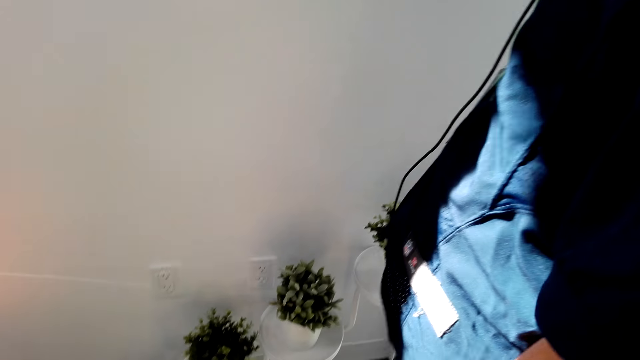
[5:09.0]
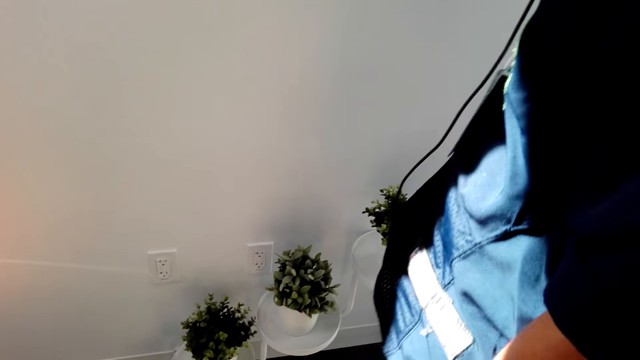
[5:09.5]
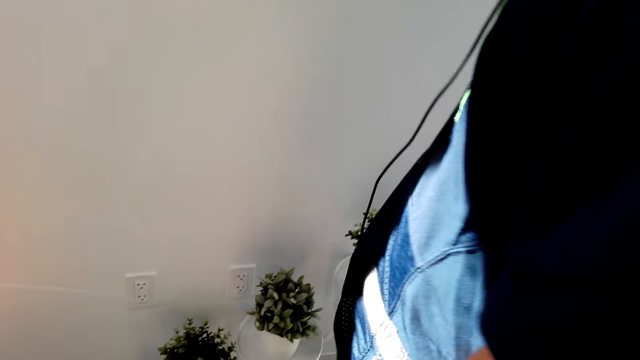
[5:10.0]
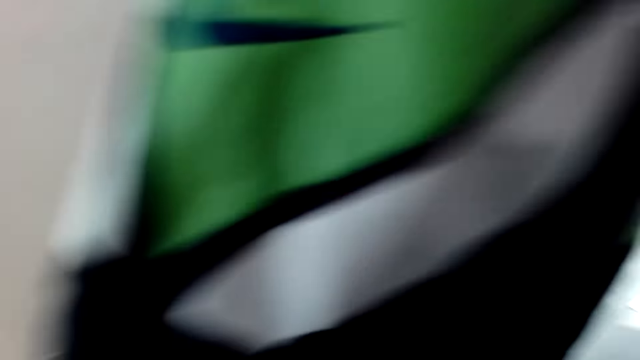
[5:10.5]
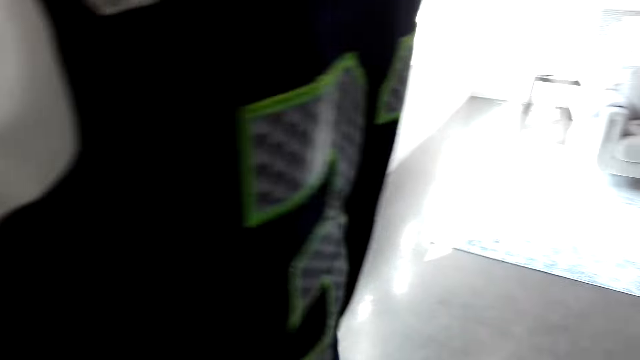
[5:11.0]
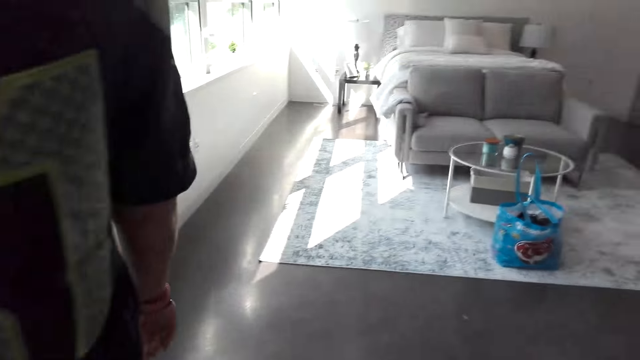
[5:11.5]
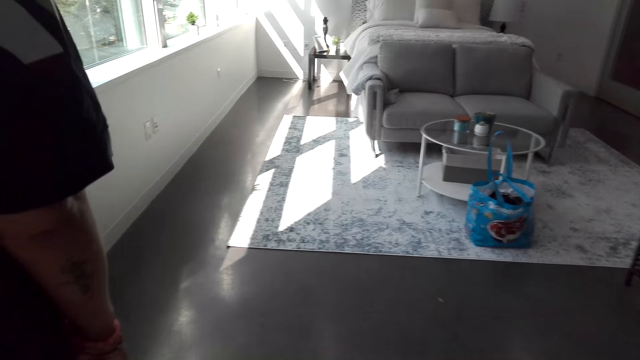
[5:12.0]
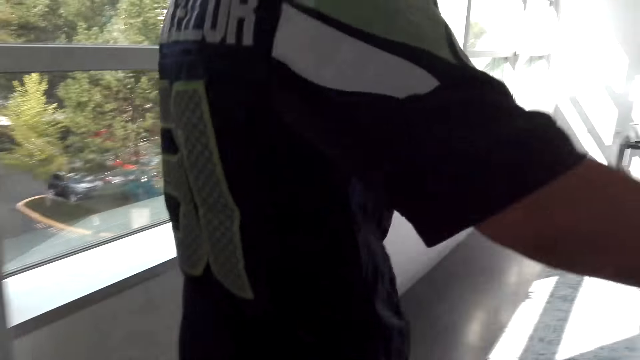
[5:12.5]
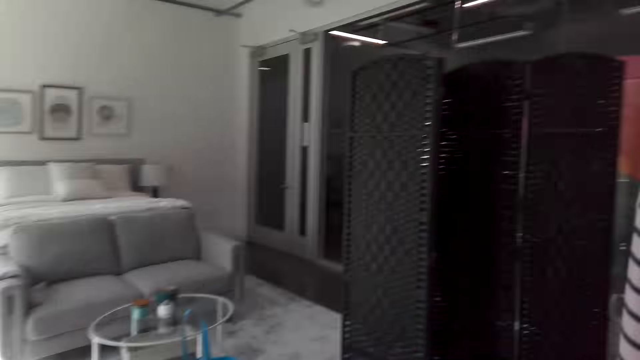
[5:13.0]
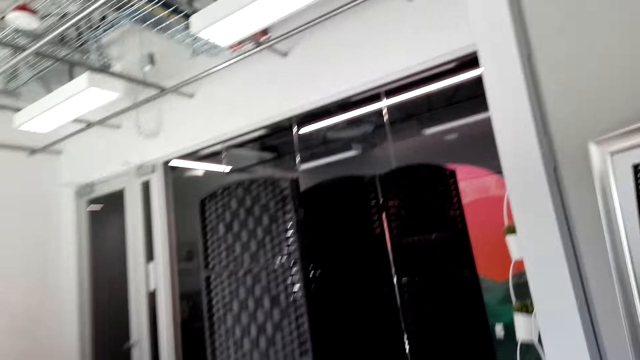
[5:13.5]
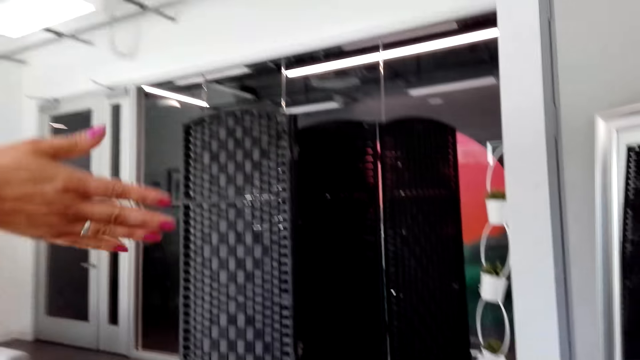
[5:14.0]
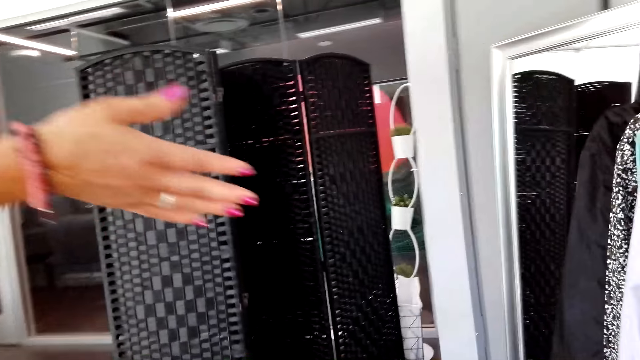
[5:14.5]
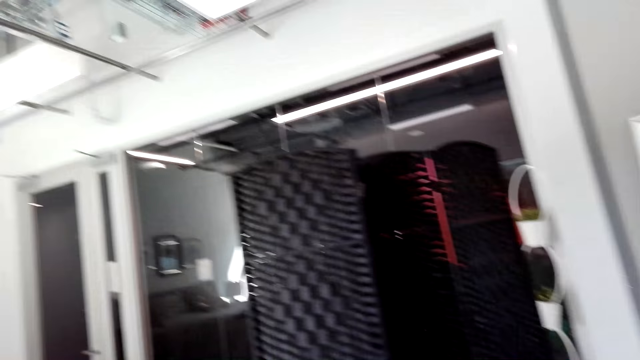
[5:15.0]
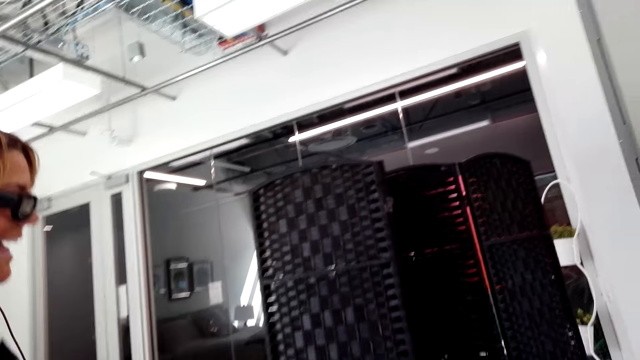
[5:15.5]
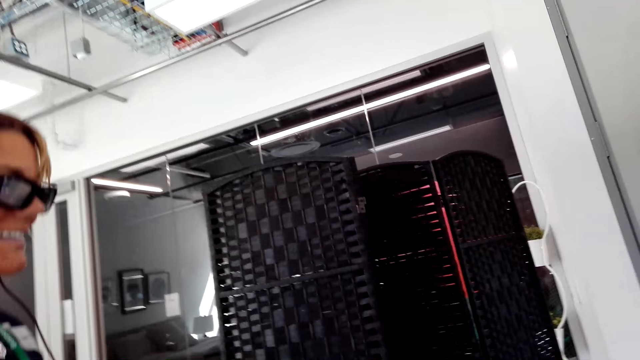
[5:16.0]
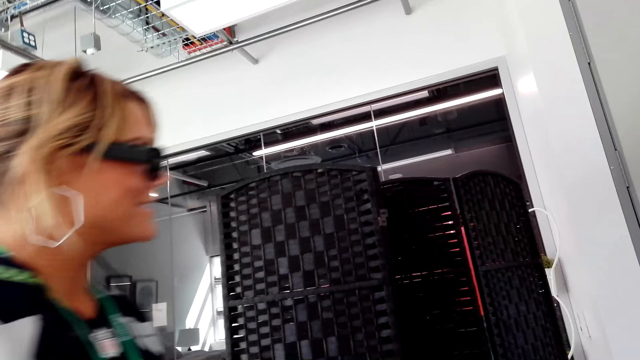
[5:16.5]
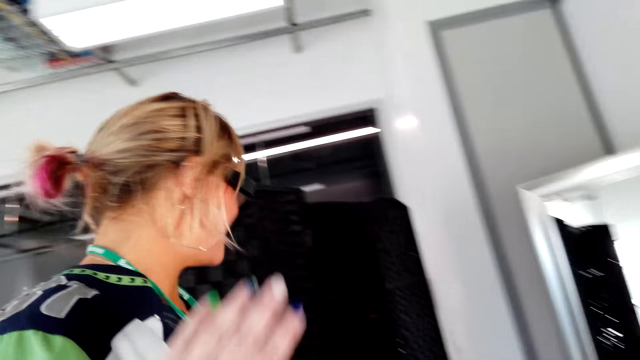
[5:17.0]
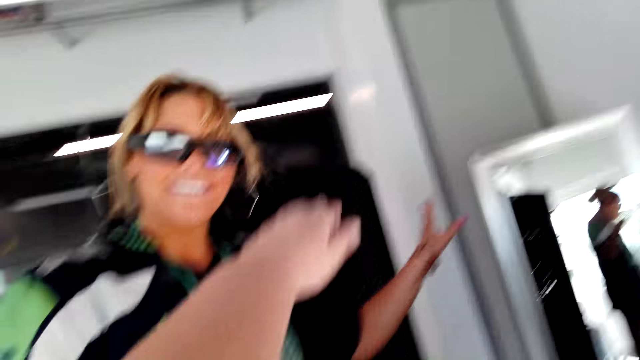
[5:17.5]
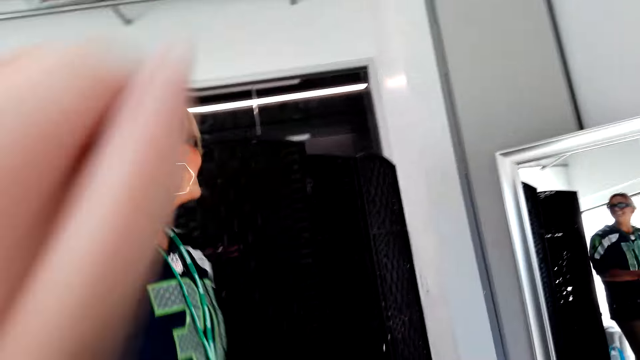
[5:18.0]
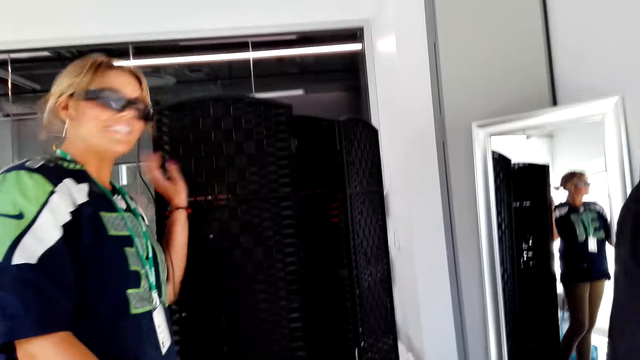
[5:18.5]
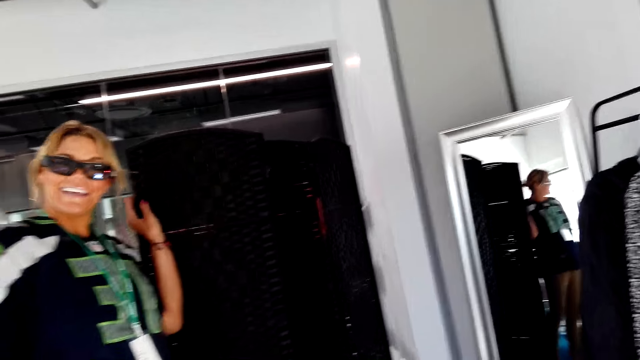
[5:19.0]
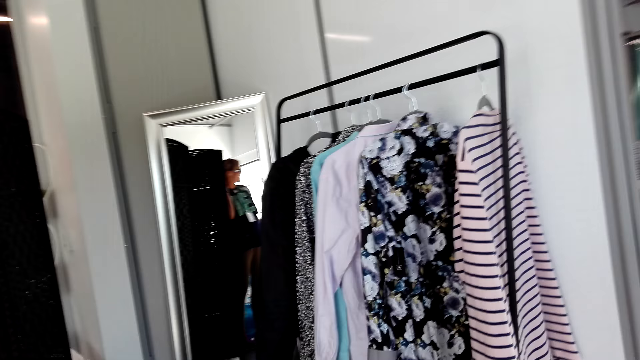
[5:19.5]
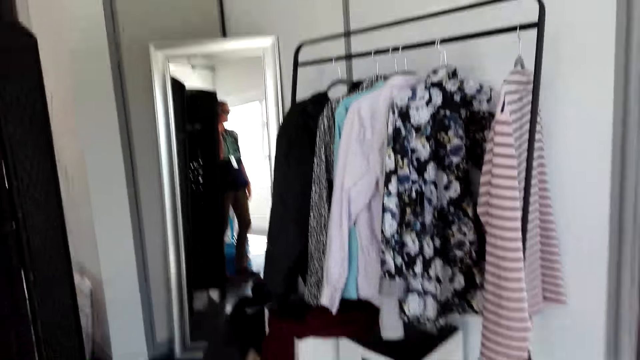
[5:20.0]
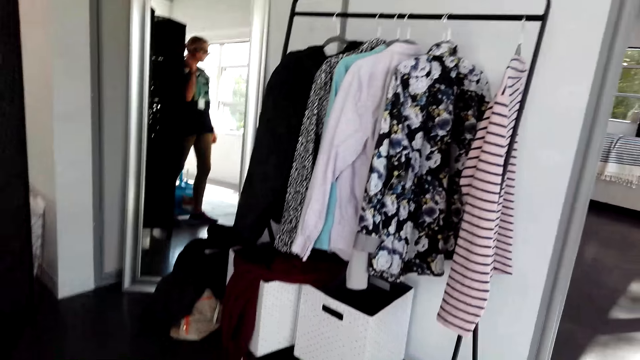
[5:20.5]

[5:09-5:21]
The camera wearer talks to a woman. The woman talks to the camera wearer. The camera wearer talks to the woman. The woman points at the dressing room with the right hand fingers. The woman talks to the camera wearer. The camera wearer talks to the woman. They talk to the woman again. The woman talks to the camera wearer. The woman holds a woven bamboo.

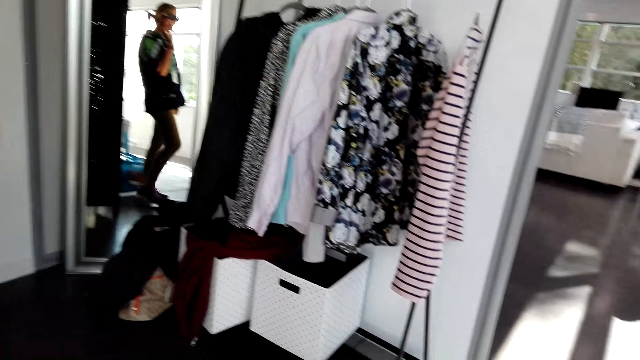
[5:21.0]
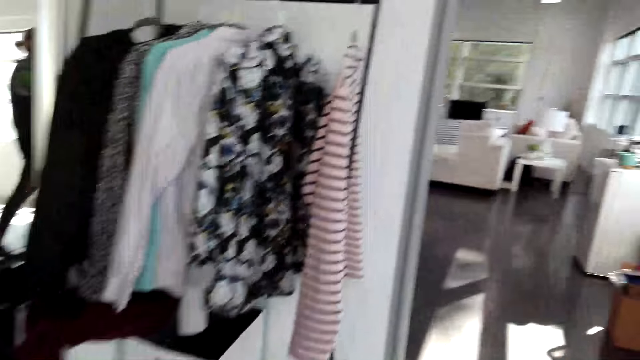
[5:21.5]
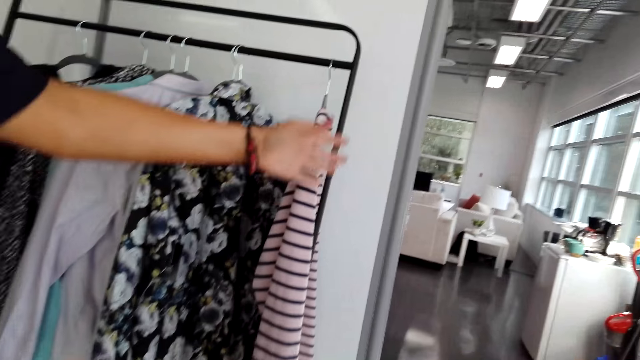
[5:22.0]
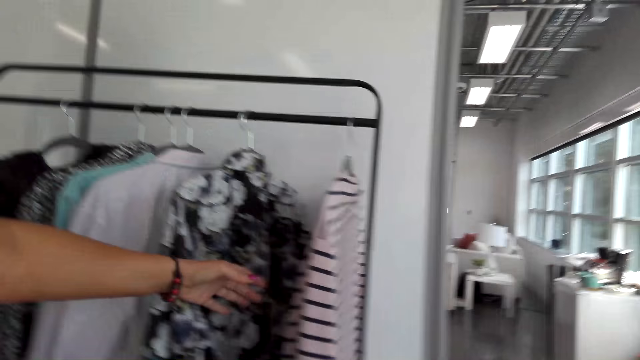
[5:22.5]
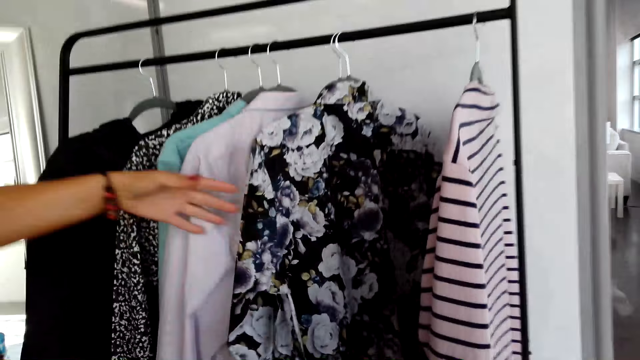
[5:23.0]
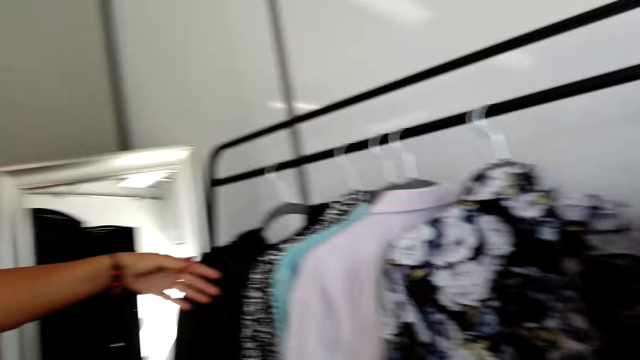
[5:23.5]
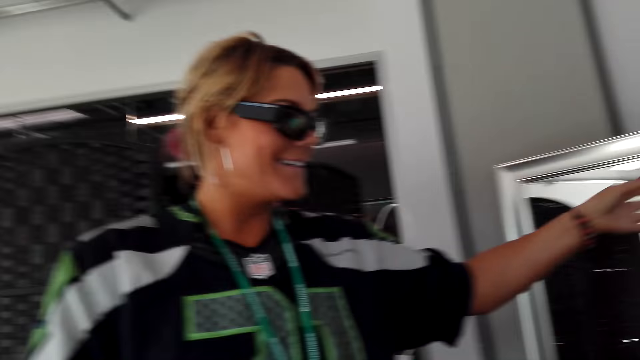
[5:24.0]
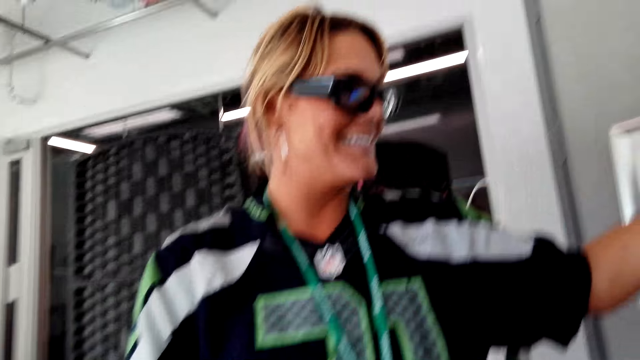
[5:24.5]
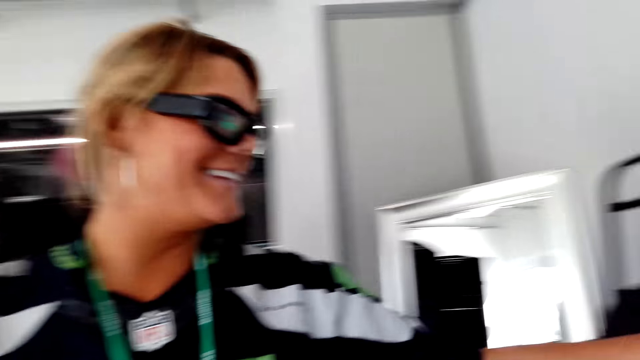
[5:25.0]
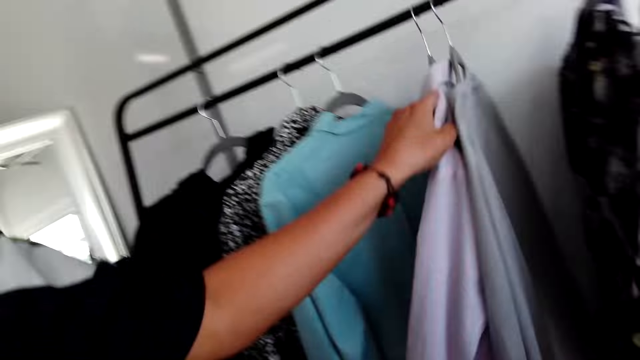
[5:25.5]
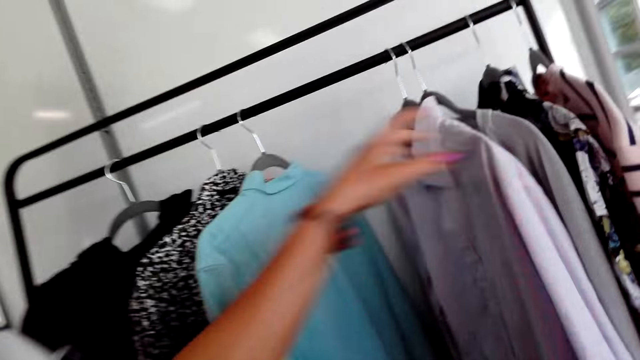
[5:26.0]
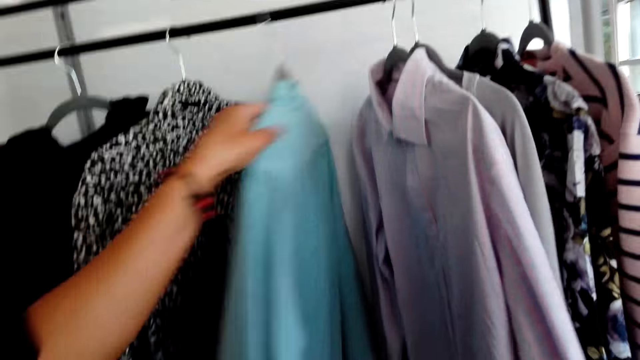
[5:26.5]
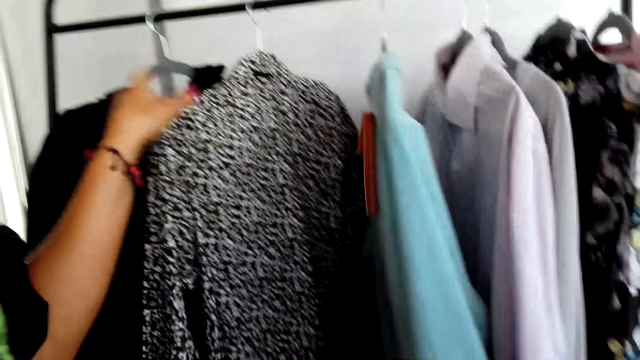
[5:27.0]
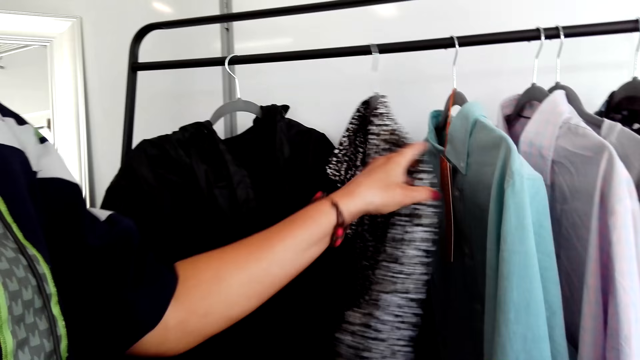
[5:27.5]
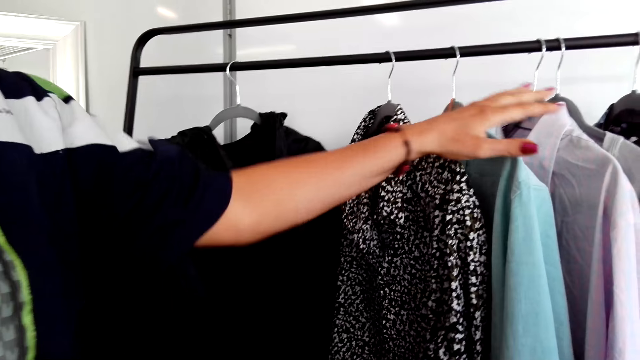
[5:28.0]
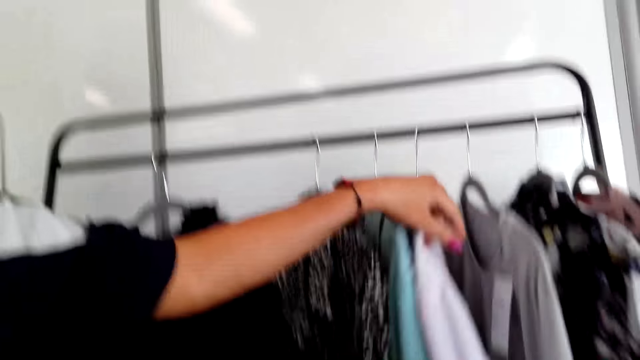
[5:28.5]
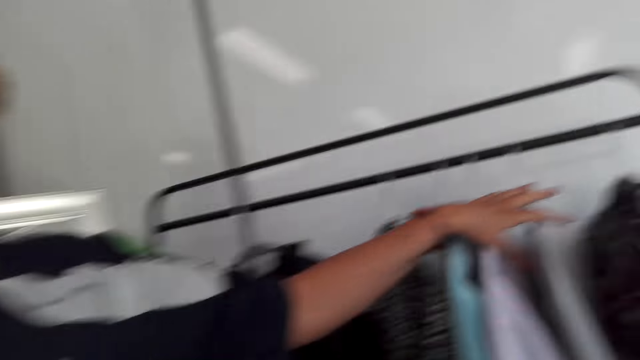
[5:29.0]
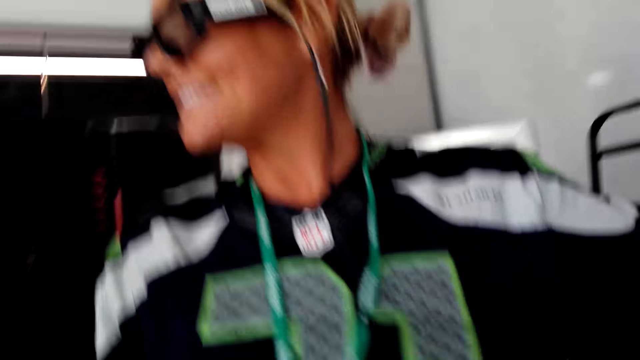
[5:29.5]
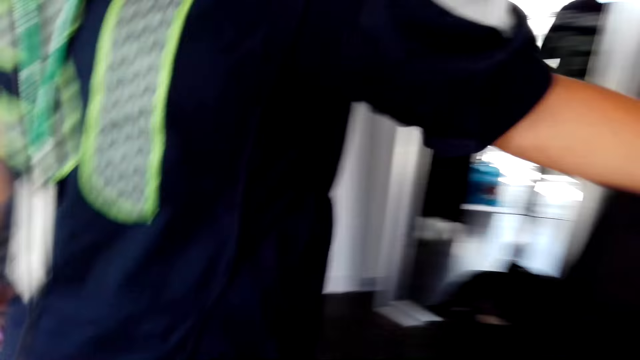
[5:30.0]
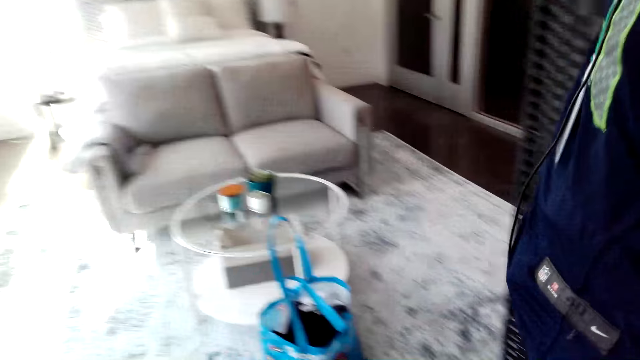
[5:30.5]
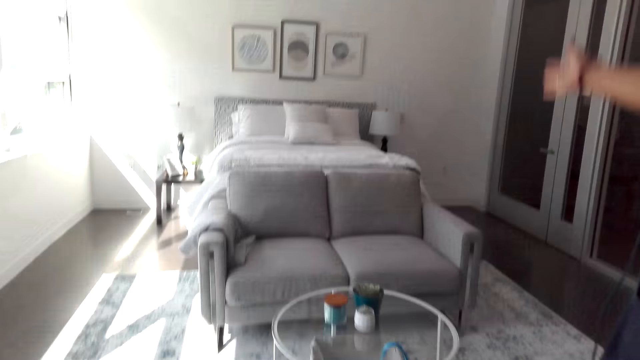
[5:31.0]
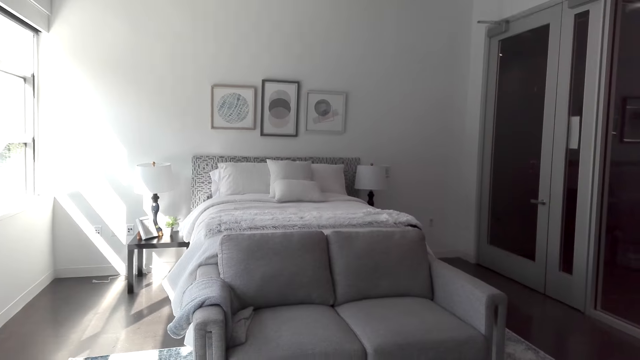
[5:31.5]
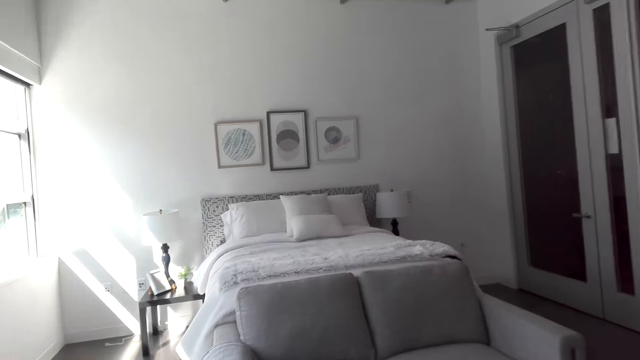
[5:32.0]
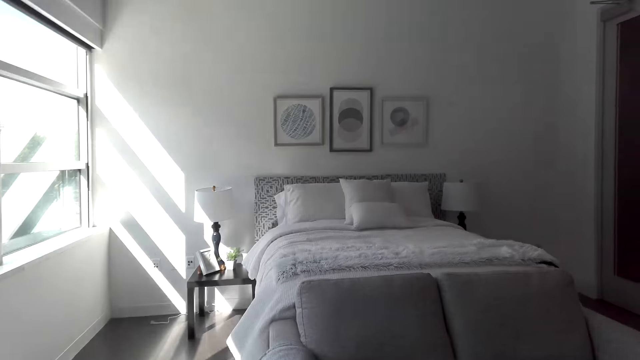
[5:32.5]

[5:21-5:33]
A woman talks to the camera wearer. The woman touches shirts or clothes on a hanger with the left hand. The camera wearer talks to the woman and looks around. The woman talks to the camera wearer. The woman touches the clothes with the left hand. The camera wearer laughs. The woman touches the clothes with the left hand and talks to the camera wearer. The woman touches the clothes with the left hand. The camera wearer talks to the woman. The woman talks to the camera wearer. The camera wearer looks around. The woman walks toward the bed. The woman talks to the camera wearer. The camera wearer talks to the woman.
